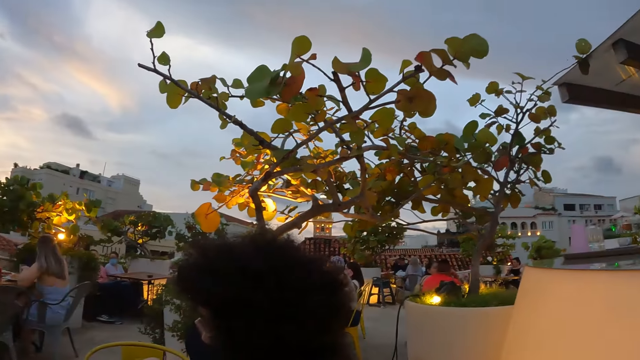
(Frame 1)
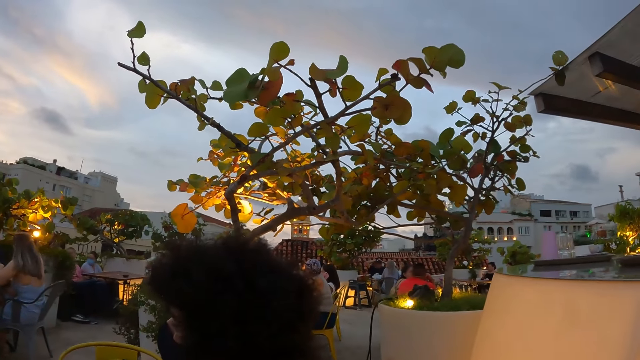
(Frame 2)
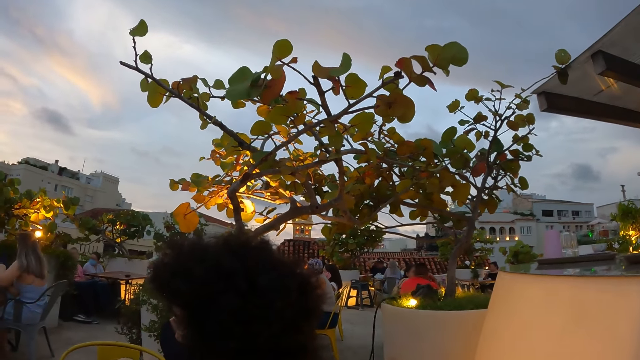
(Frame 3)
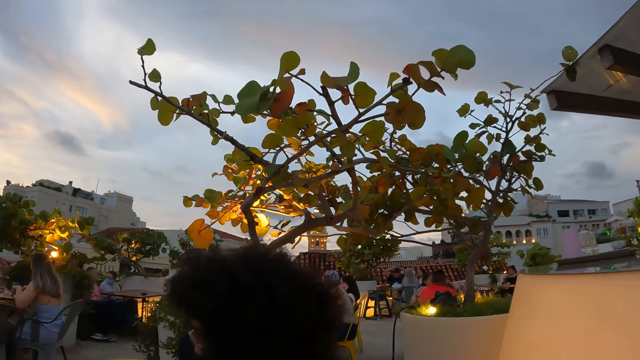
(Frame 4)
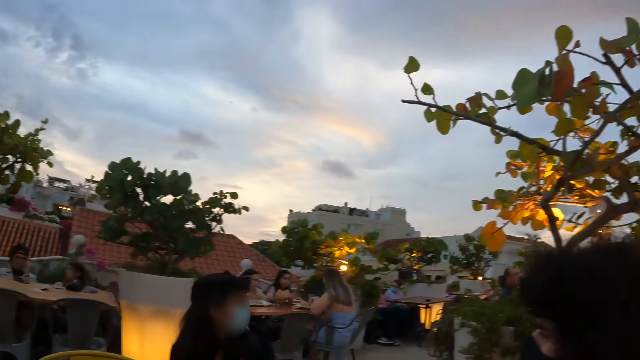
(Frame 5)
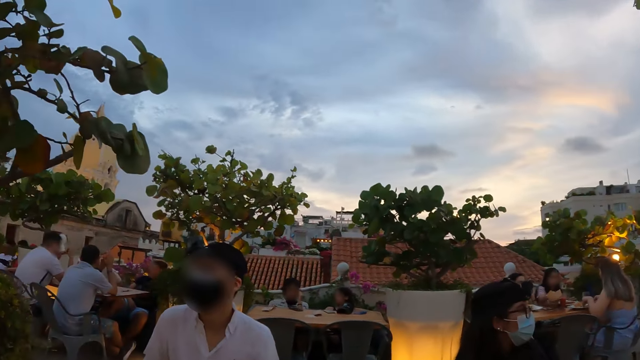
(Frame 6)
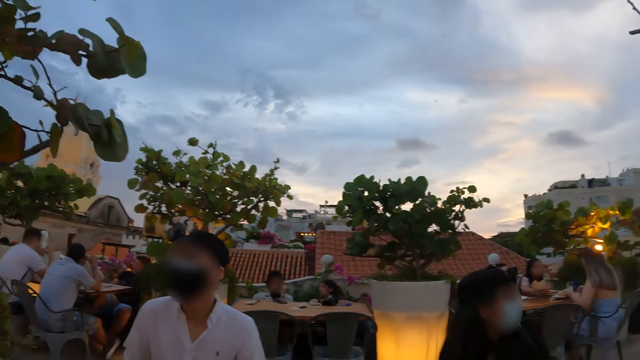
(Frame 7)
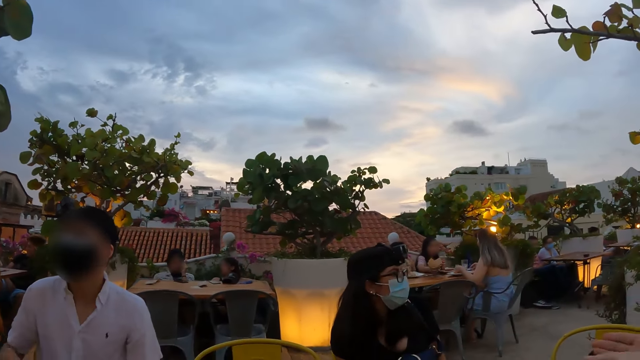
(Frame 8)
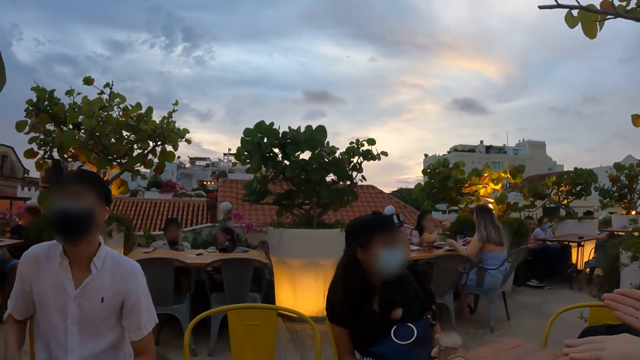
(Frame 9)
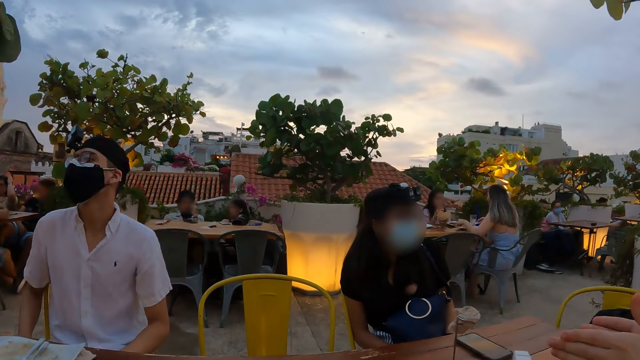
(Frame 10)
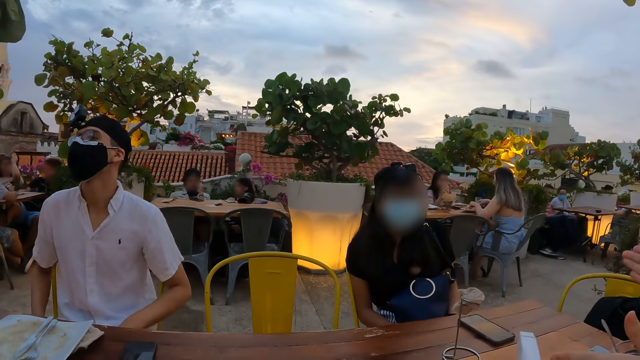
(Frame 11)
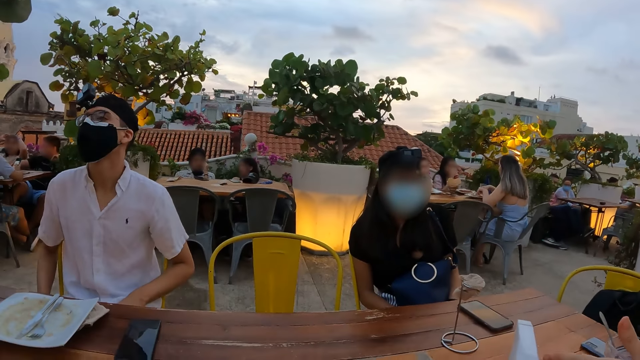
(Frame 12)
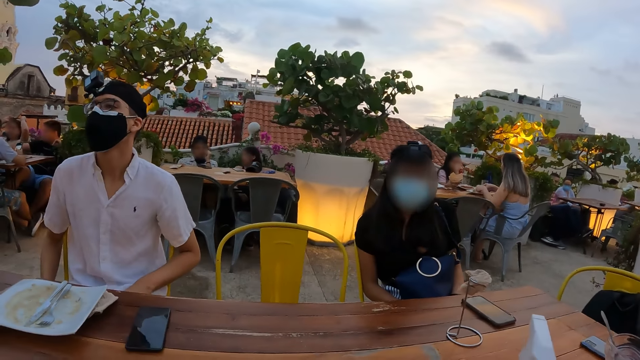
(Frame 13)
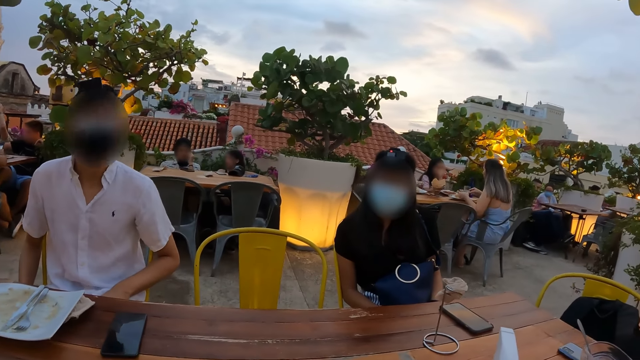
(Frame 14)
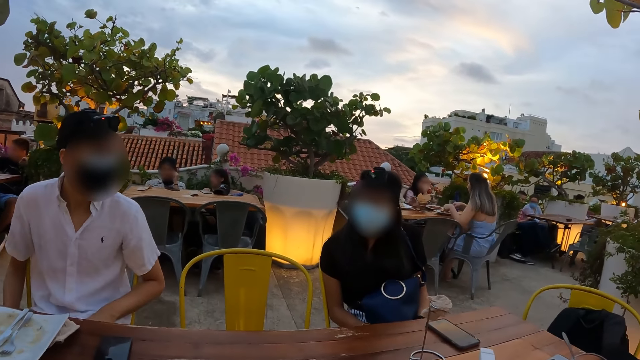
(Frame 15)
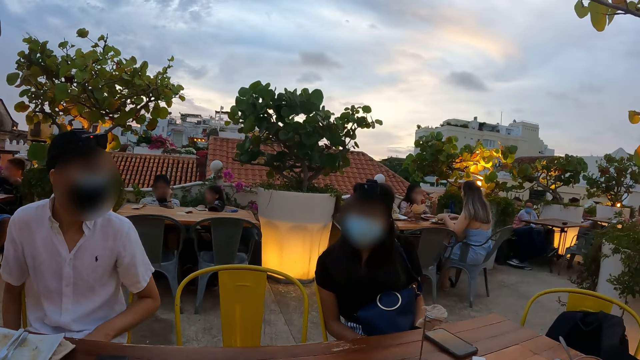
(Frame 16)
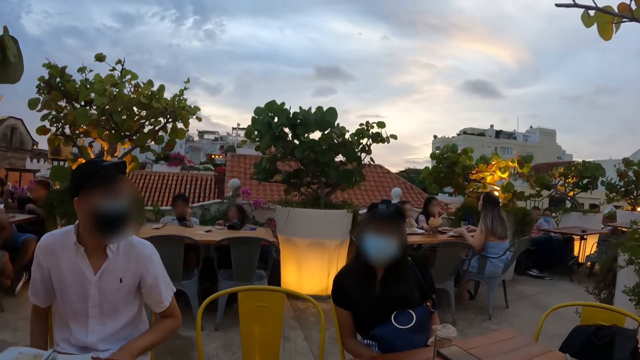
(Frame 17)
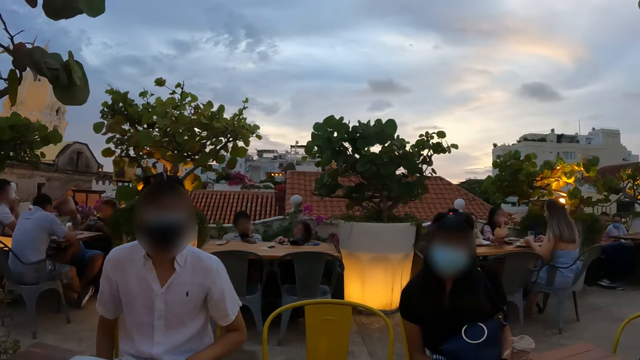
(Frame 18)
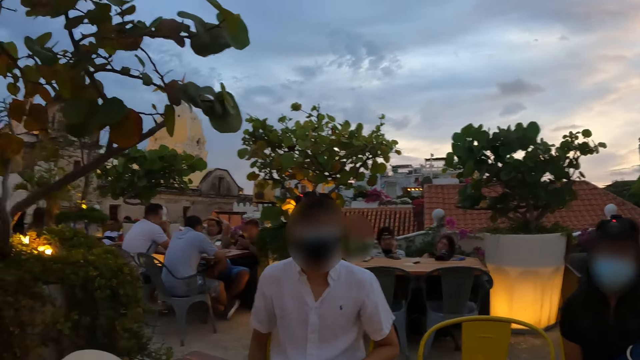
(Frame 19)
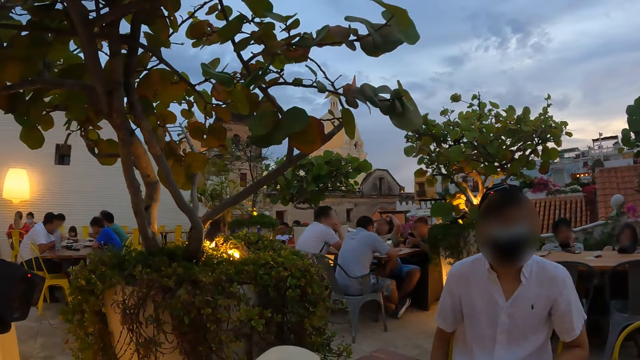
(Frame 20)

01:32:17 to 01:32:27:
The camera wearer looks at a person. They look around the compound. They look at another person.

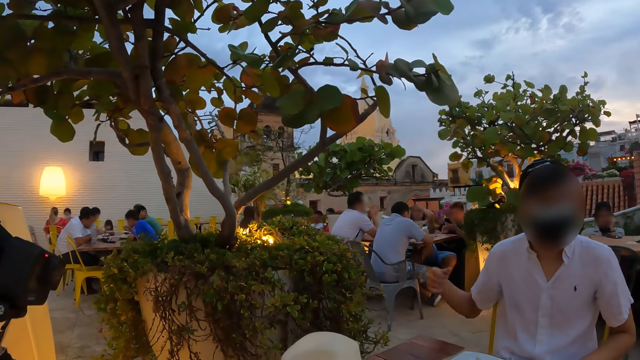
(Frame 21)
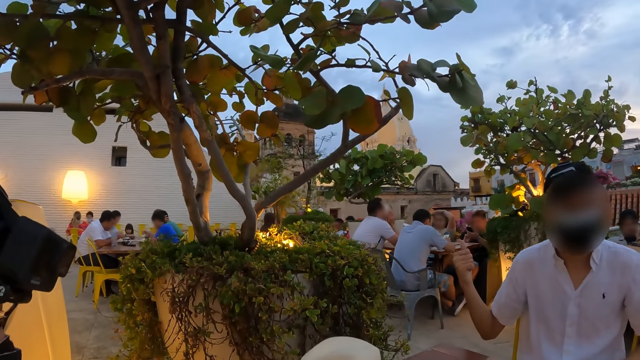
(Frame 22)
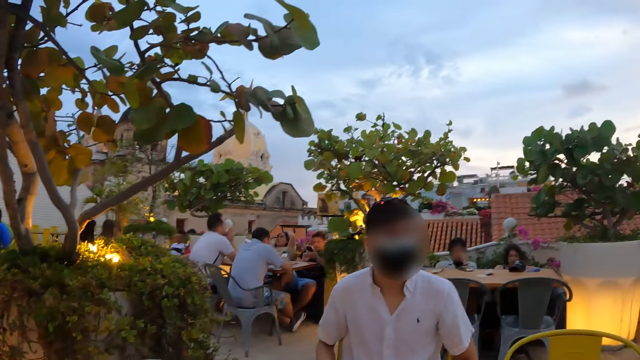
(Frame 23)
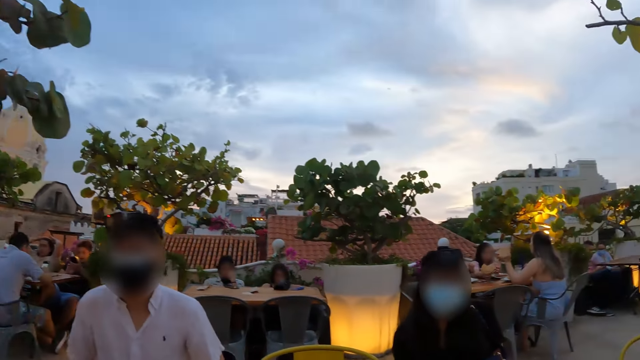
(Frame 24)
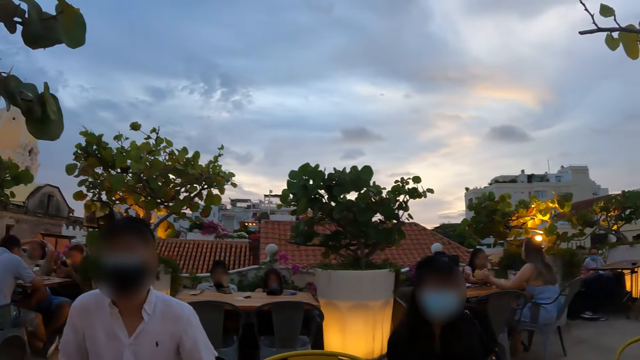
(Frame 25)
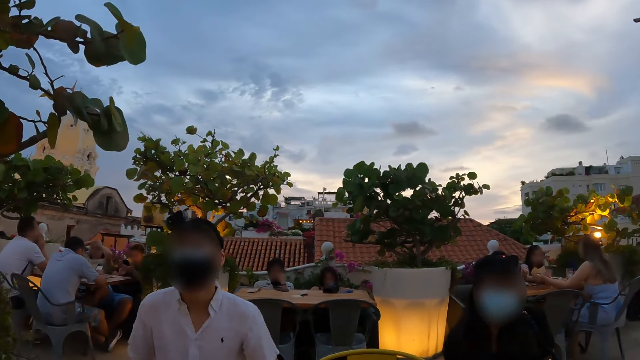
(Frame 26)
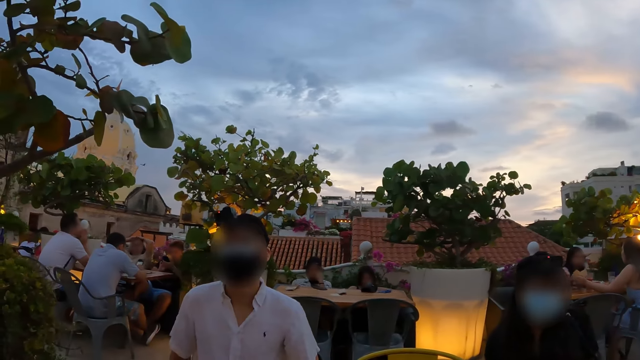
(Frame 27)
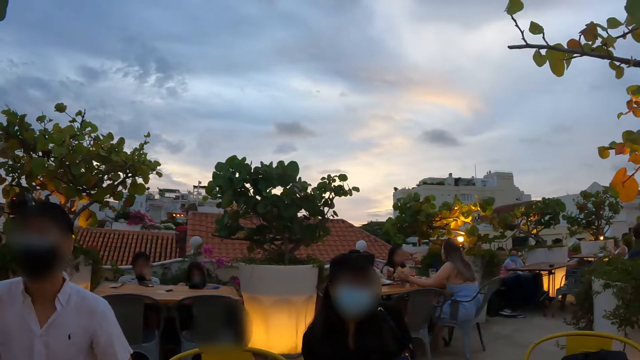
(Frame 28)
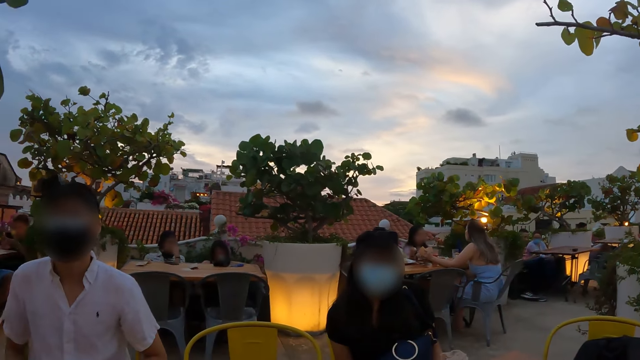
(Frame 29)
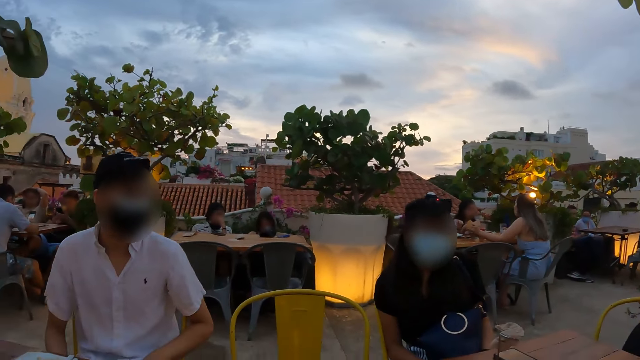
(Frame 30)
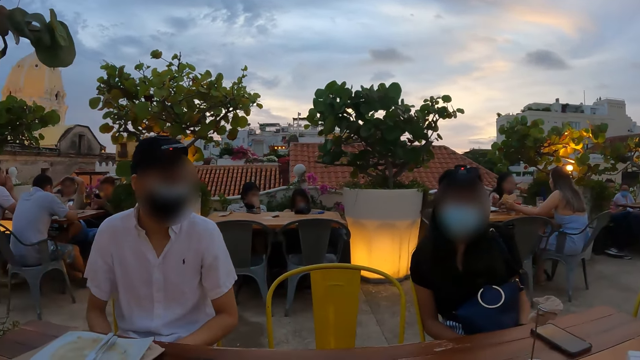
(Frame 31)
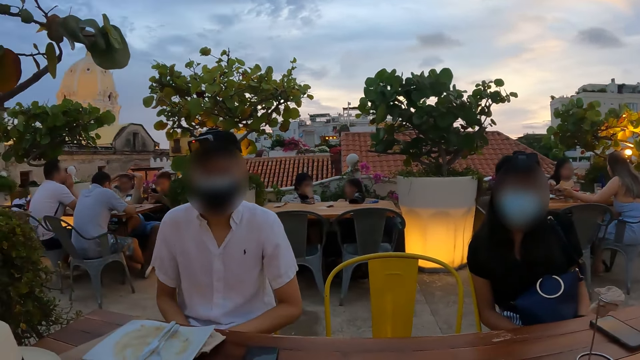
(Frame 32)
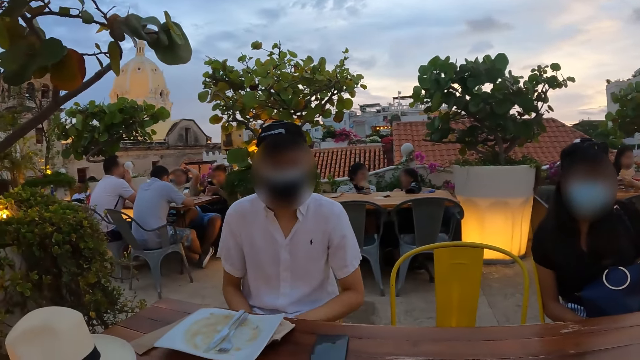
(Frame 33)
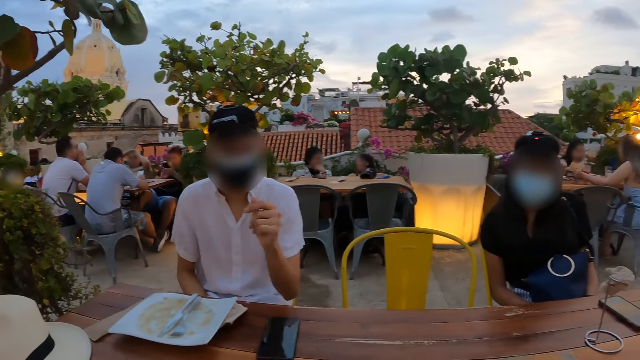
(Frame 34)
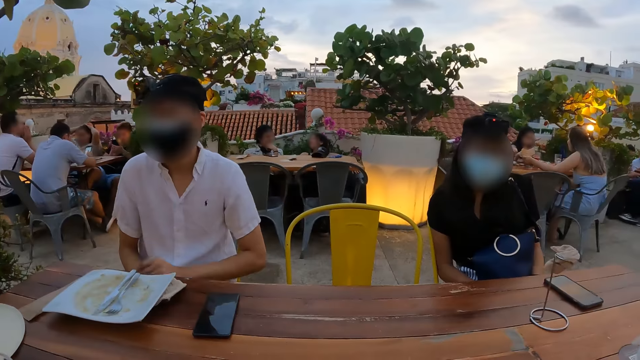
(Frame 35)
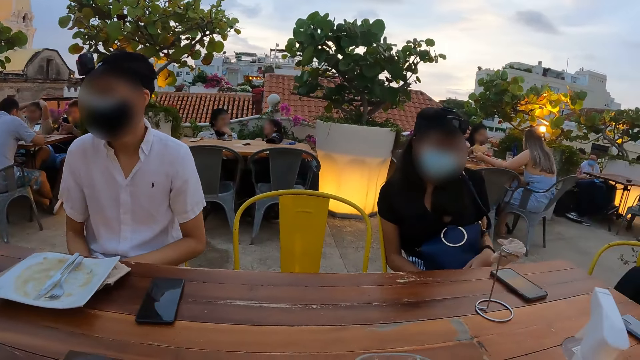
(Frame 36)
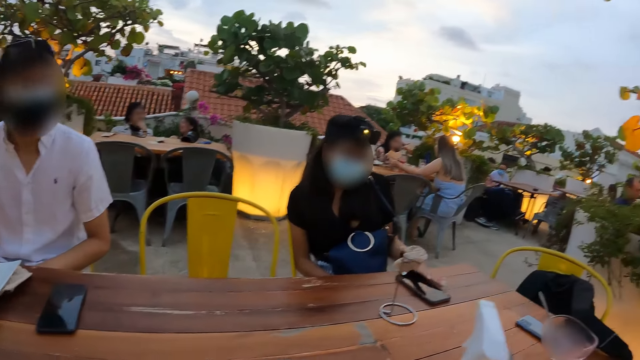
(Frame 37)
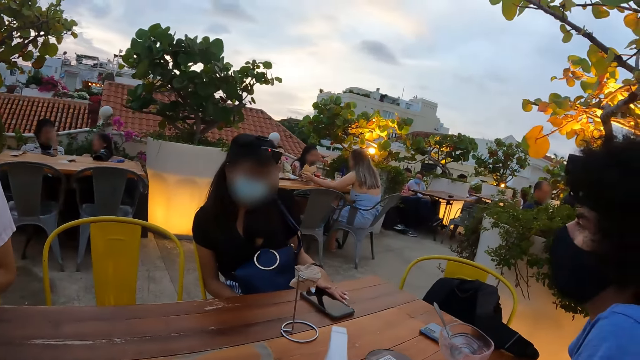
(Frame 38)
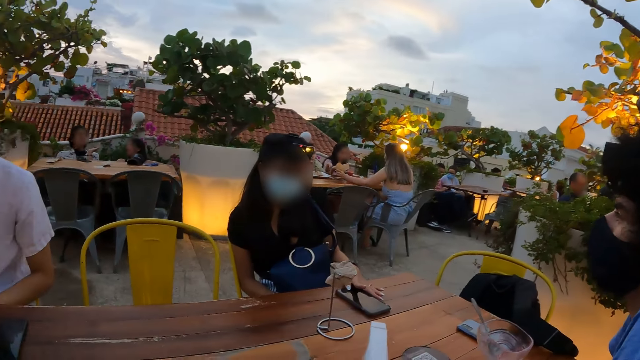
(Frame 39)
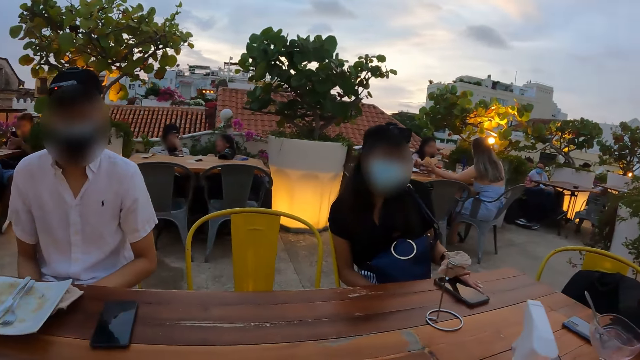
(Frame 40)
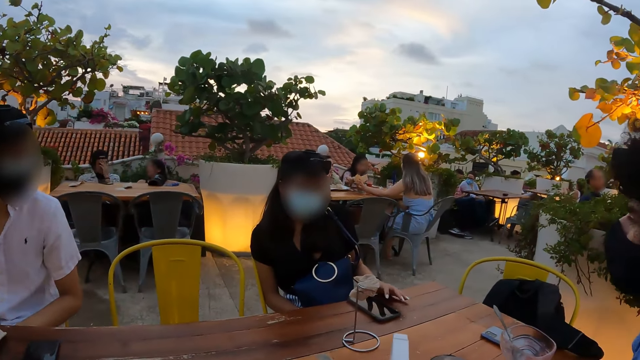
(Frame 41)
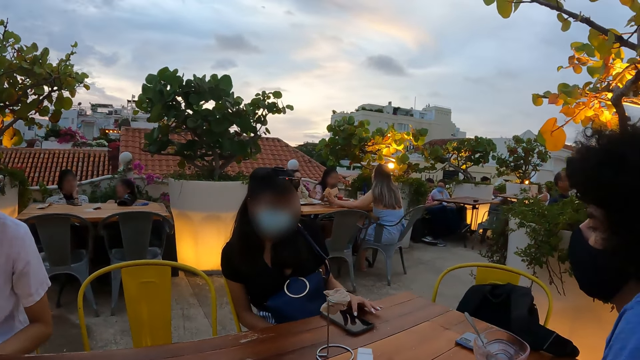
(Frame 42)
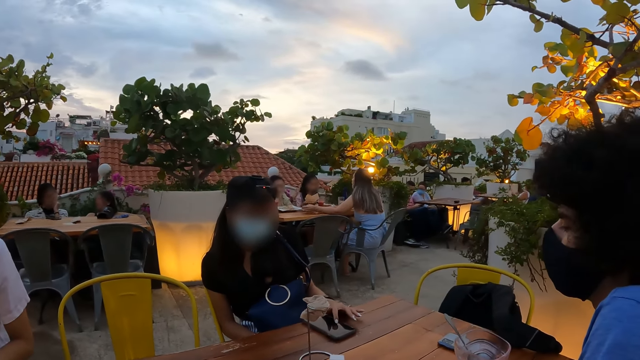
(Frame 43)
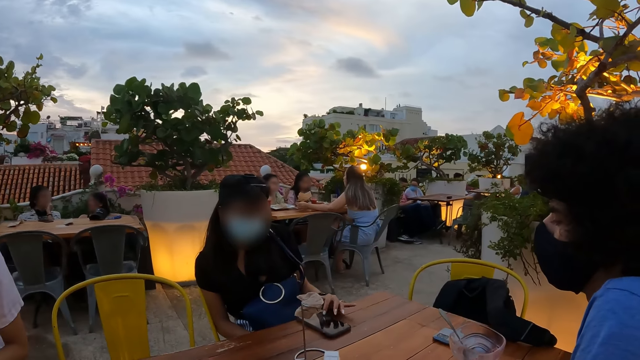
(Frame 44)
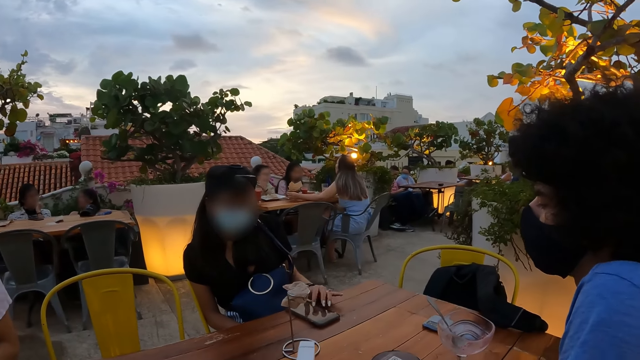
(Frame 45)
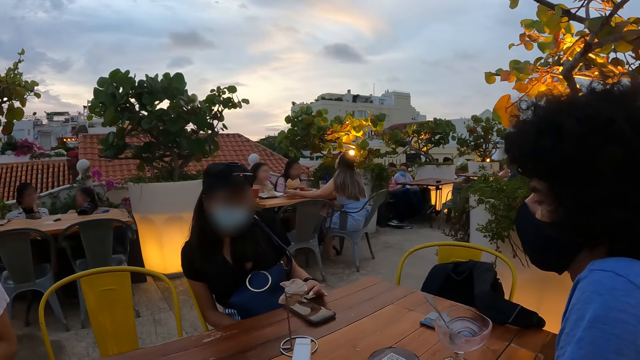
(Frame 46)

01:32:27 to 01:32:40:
The camera wearer converses with a person. They converse with another person. They look at the other person.
